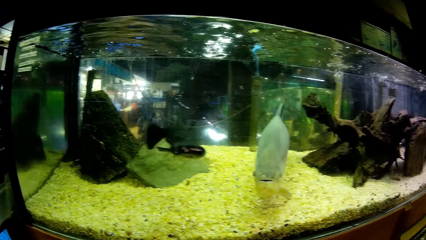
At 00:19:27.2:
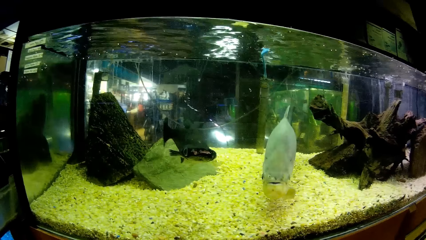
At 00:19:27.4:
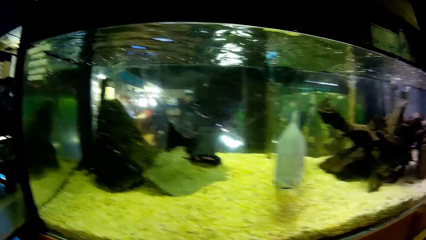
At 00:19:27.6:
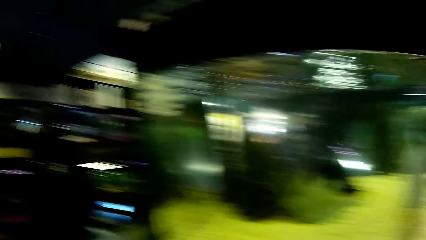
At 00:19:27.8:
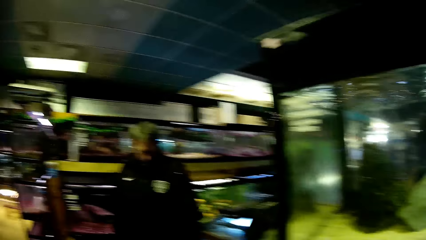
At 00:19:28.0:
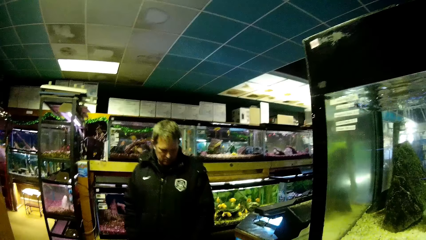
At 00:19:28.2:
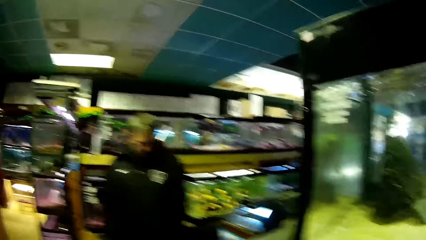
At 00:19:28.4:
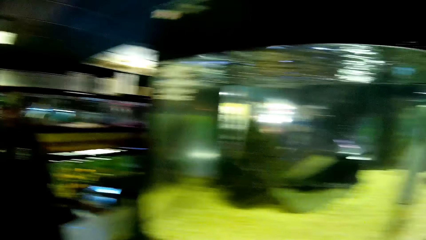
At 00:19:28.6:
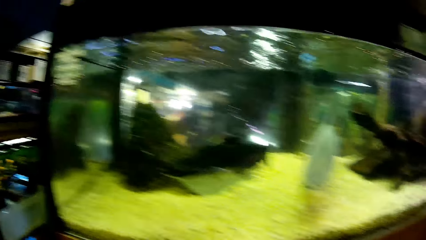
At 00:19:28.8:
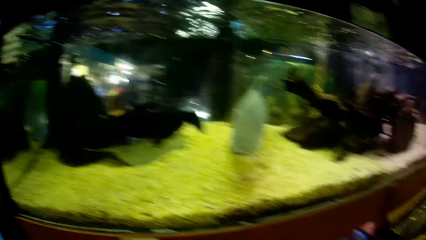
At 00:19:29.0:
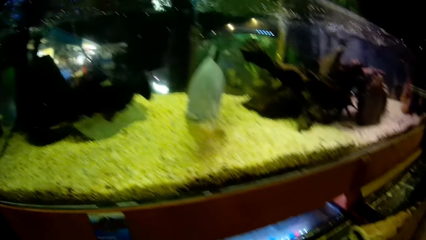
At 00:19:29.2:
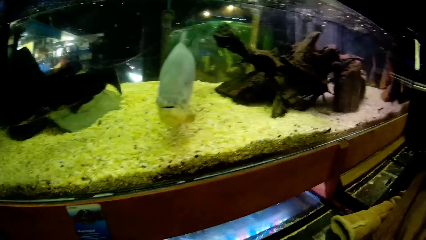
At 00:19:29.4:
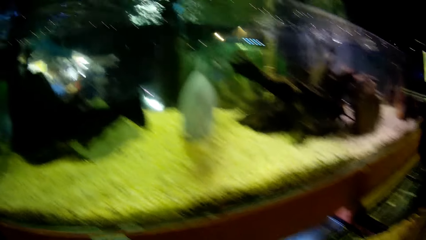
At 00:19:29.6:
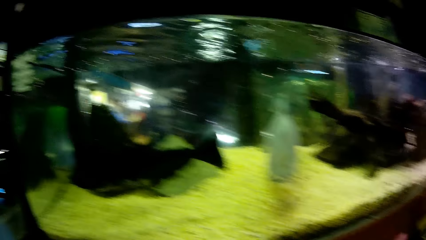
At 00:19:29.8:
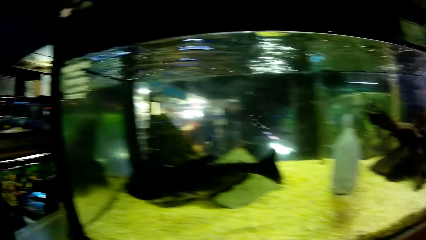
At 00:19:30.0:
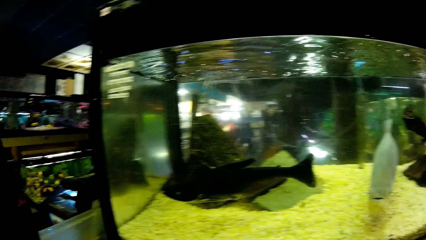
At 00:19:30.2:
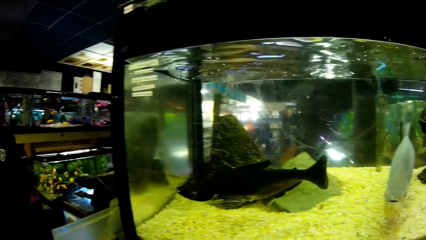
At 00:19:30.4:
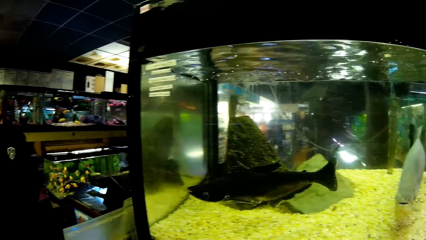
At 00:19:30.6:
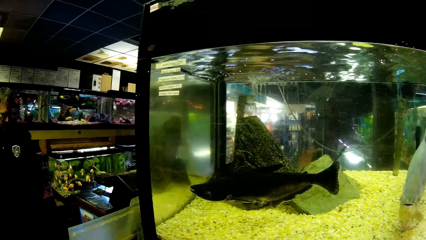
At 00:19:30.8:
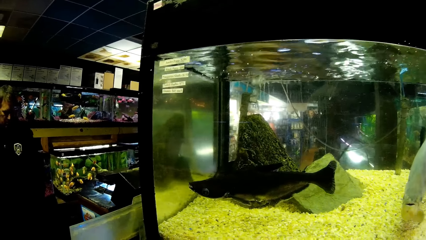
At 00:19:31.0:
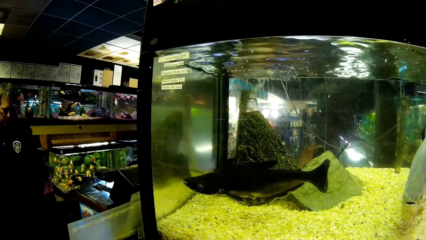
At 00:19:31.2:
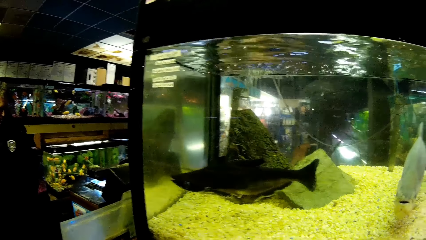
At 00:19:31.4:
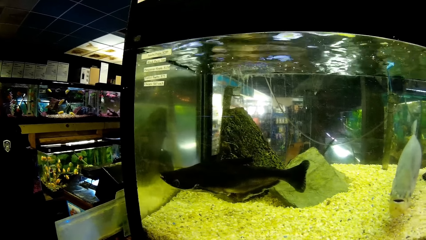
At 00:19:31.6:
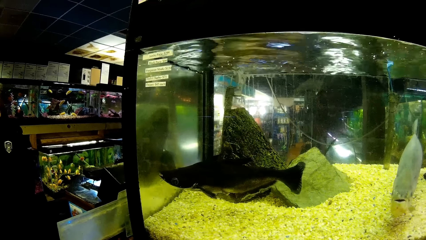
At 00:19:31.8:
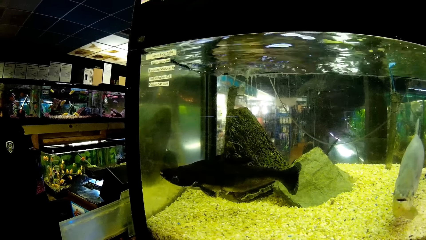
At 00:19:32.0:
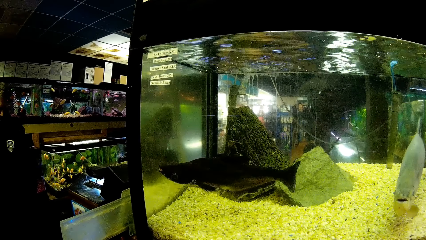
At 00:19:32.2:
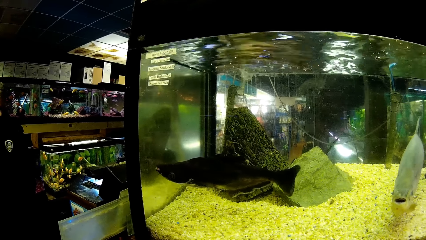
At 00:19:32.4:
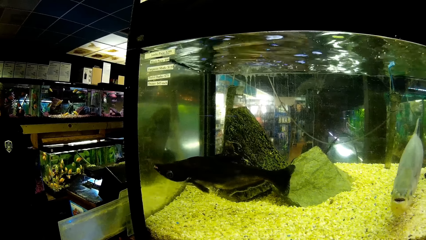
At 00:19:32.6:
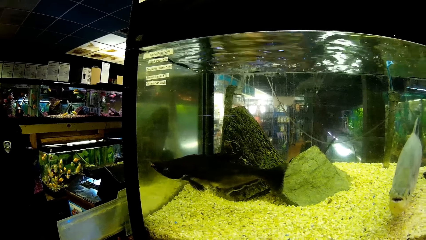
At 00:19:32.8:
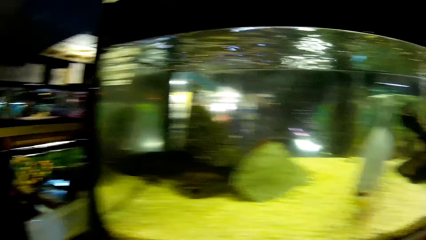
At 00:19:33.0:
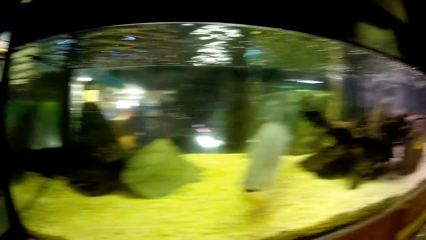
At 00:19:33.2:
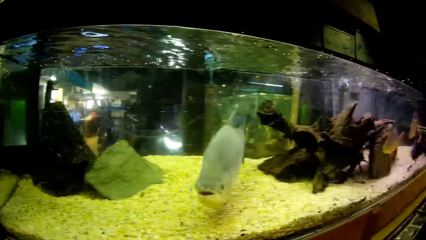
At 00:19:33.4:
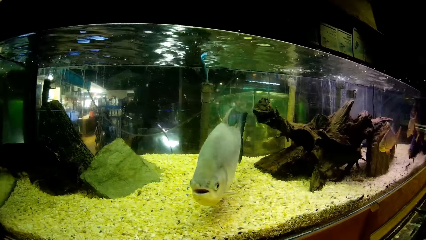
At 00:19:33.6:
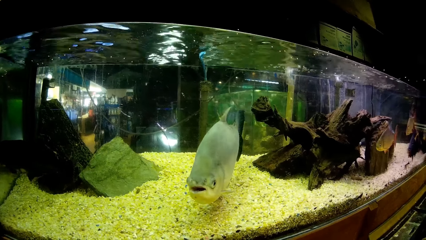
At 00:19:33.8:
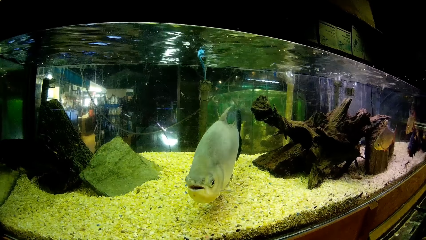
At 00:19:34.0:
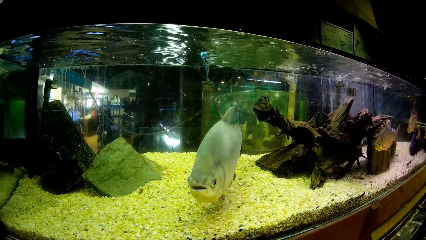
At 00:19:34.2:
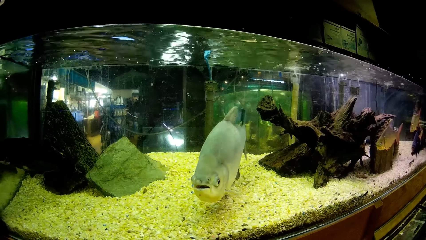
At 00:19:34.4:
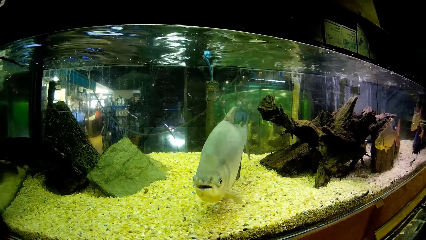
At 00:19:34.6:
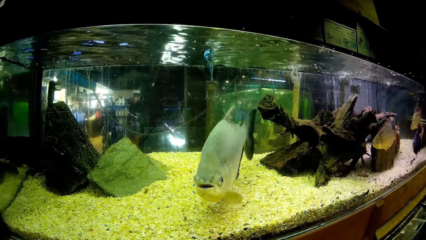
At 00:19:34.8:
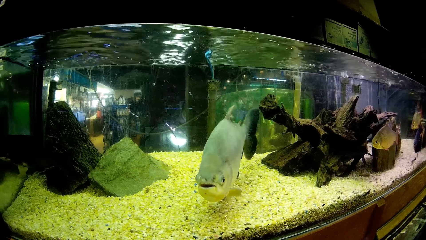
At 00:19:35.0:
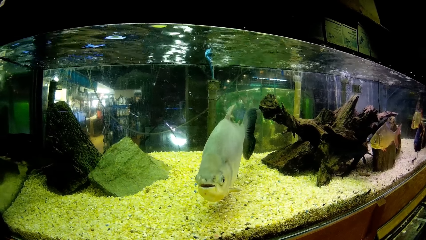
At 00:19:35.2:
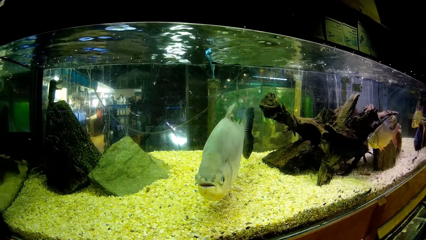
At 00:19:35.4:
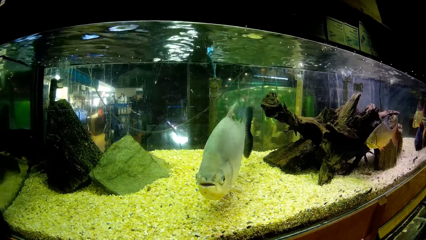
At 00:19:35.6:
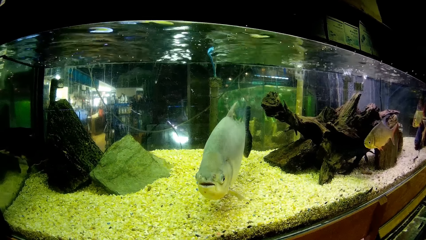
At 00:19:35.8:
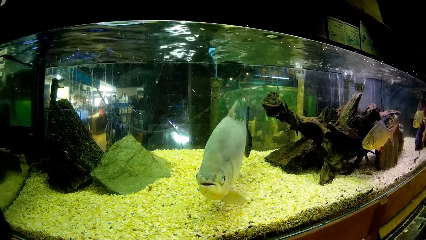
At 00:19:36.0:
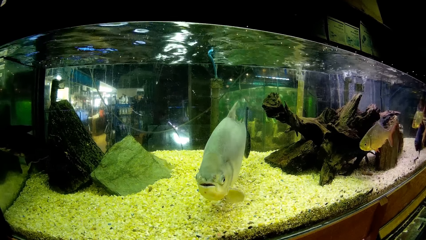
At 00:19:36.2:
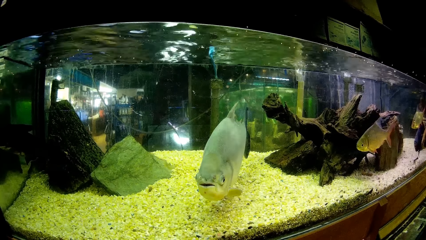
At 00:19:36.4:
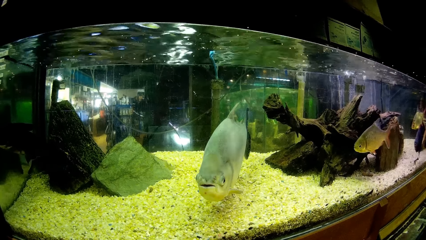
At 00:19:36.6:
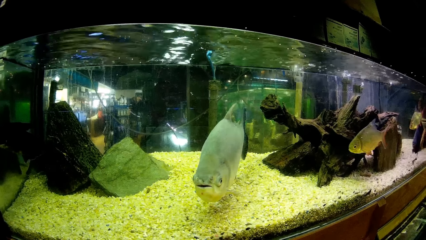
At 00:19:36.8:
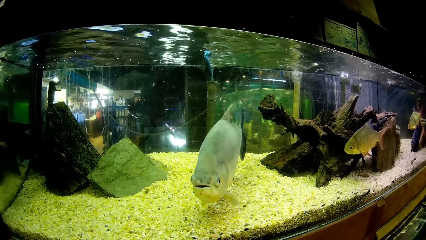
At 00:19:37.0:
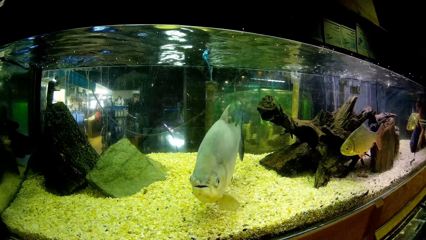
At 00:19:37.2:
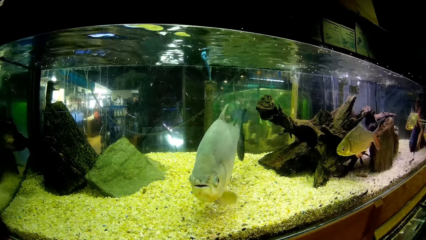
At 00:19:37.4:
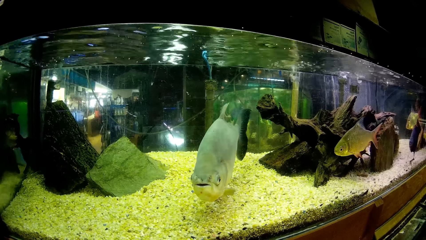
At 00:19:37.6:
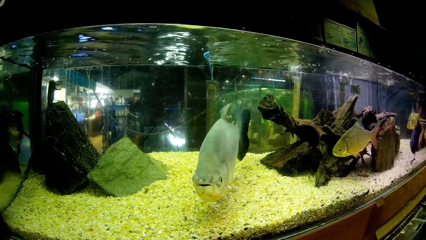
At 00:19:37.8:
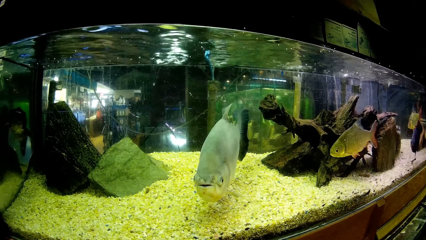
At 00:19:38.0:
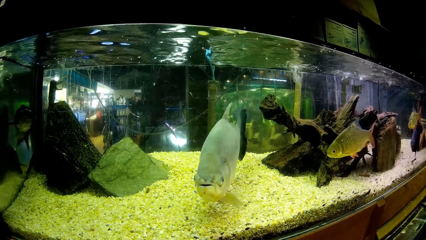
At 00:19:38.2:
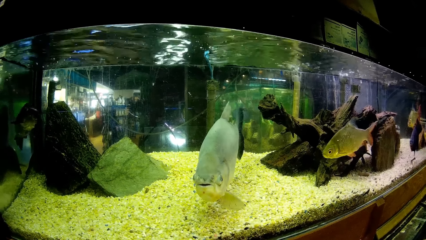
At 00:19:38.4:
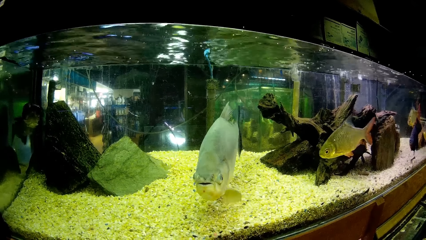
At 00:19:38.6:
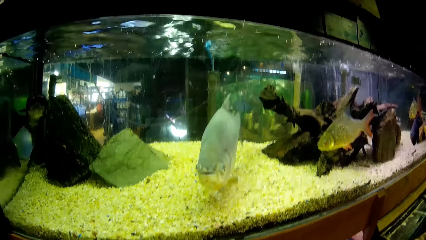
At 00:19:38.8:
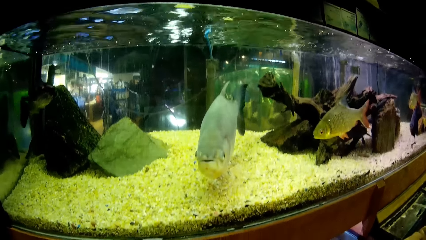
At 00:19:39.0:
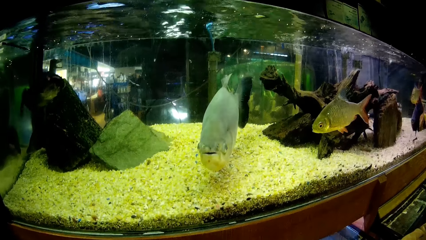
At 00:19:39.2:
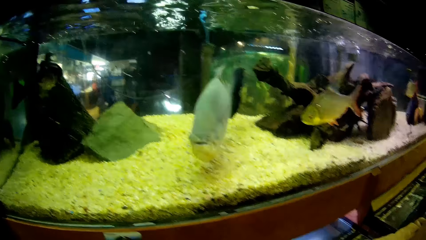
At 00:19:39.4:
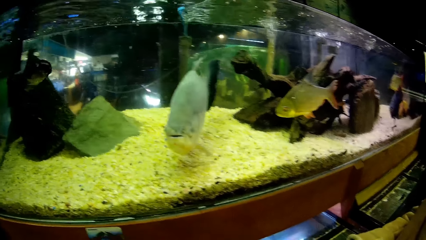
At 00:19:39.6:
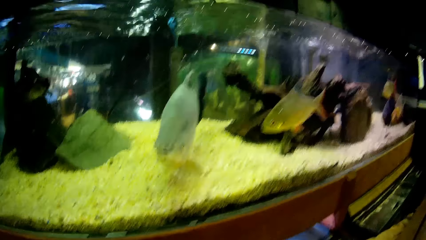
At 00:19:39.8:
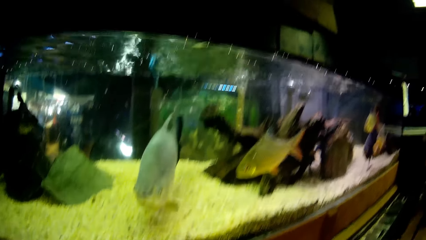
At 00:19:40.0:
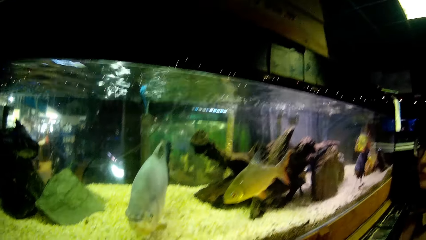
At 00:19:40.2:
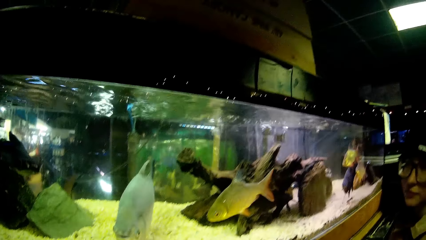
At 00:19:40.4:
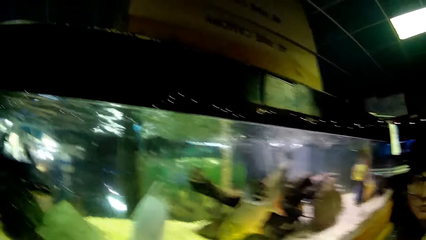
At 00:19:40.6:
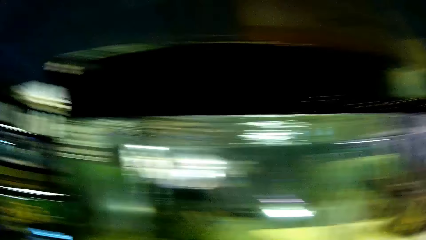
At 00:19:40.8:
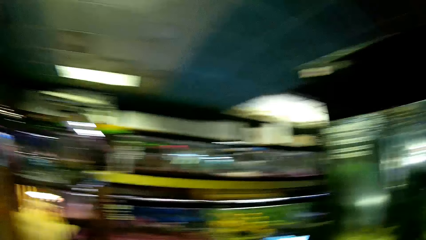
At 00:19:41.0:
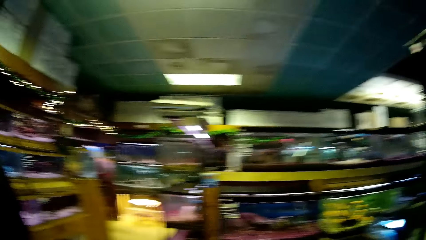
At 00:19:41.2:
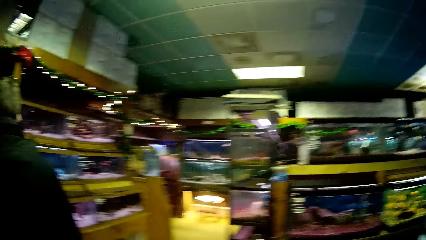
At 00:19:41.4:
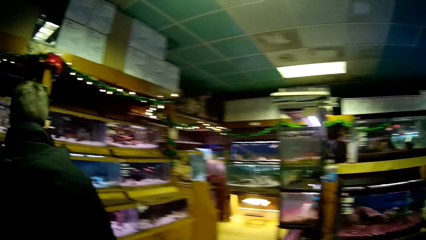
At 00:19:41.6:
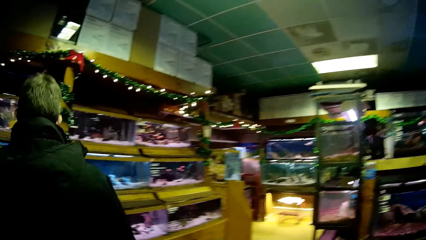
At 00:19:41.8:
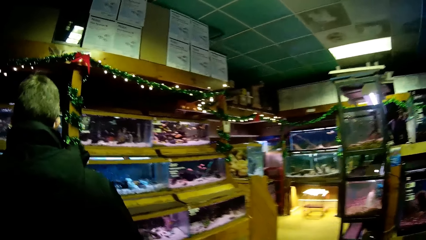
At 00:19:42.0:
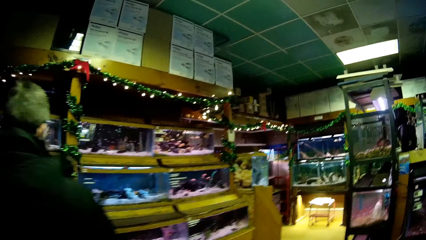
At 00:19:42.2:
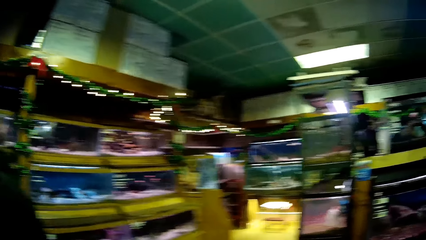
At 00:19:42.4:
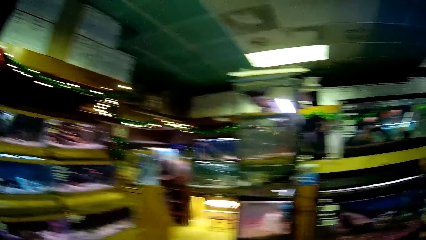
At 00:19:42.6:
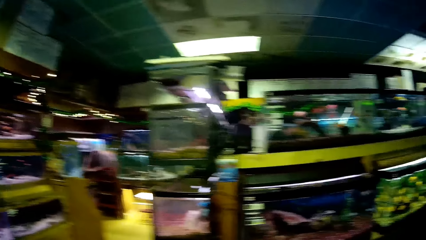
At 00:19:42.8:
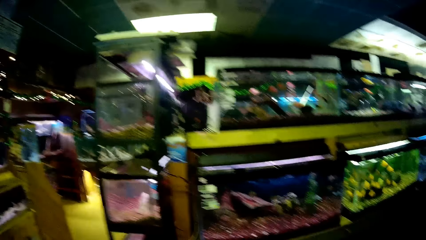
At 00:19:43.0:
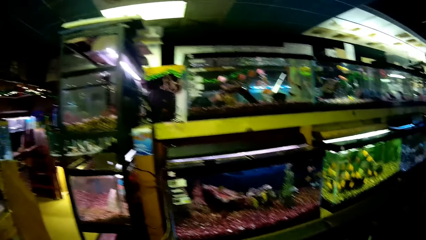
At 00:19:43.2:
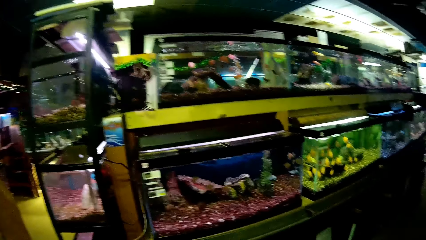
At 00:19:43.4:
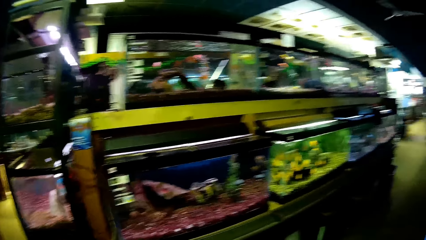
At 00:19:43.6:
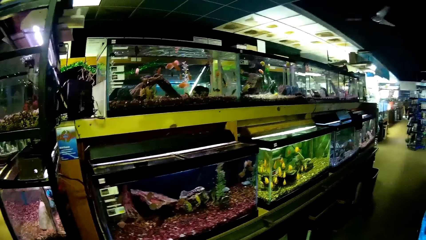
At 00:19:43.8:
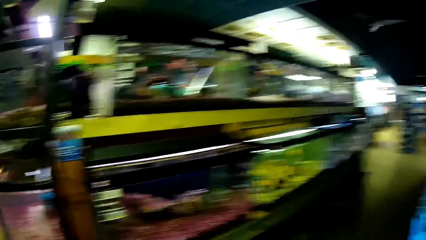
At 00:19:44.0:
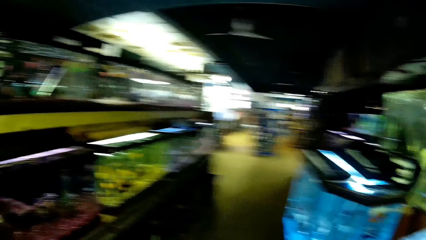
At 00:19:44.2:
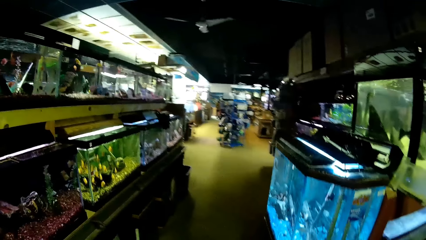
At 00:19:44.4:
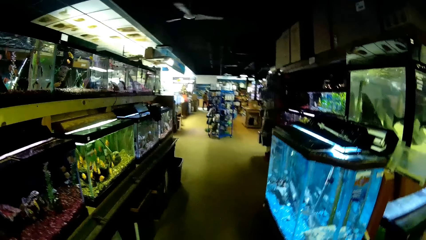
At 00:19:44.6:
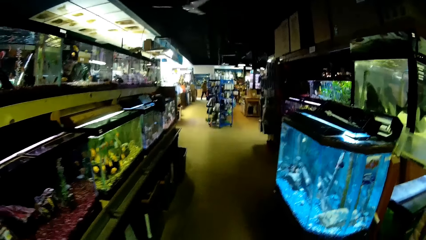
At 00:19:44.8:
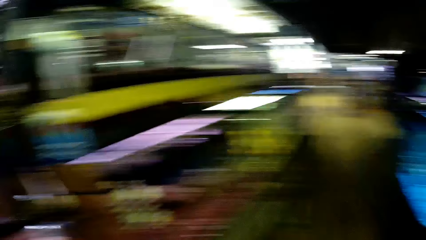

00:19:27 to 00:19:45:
A man looks at fish in a glass transparent fish tank. The camera wearer looks towards the man. They look at fish in the glass transparent fish tank. They walk around the supermarket.
